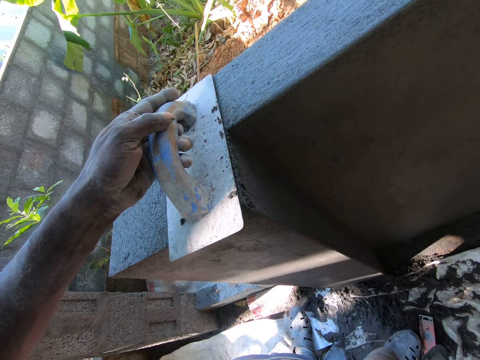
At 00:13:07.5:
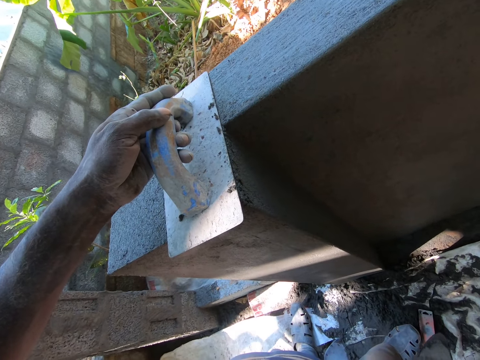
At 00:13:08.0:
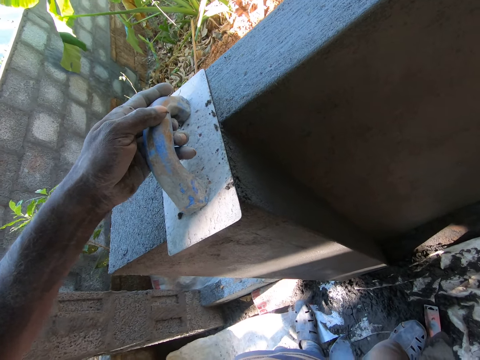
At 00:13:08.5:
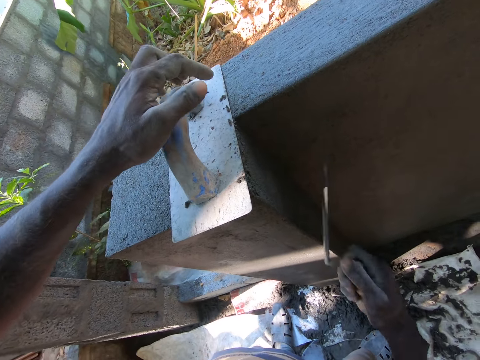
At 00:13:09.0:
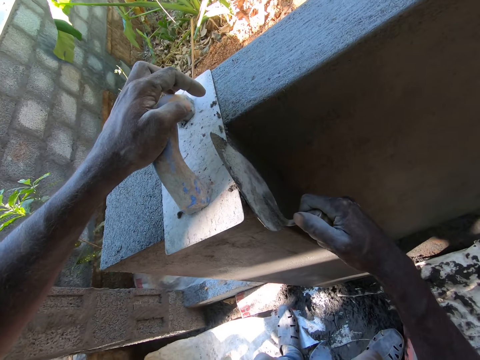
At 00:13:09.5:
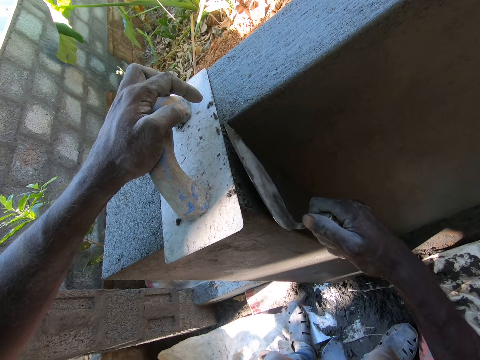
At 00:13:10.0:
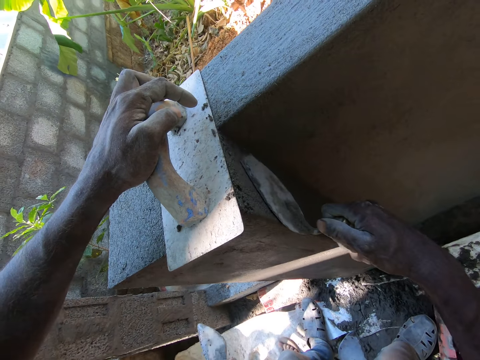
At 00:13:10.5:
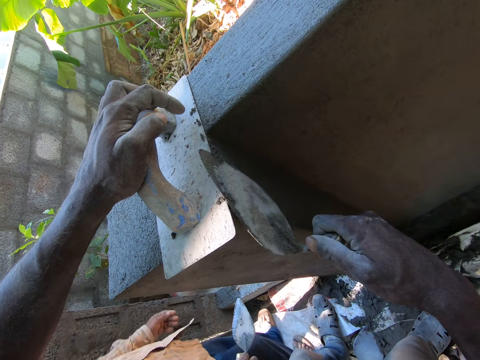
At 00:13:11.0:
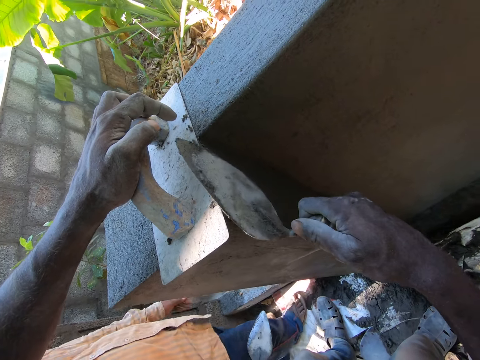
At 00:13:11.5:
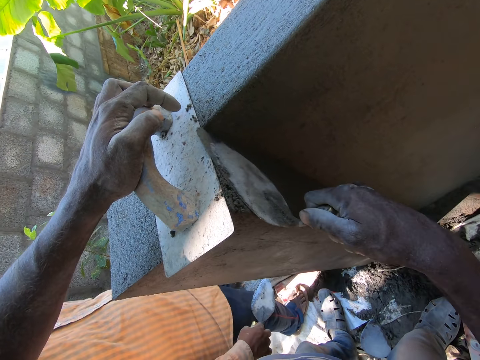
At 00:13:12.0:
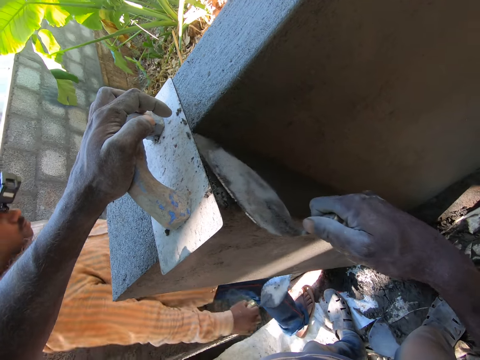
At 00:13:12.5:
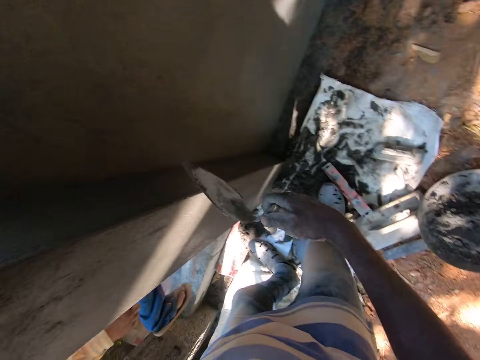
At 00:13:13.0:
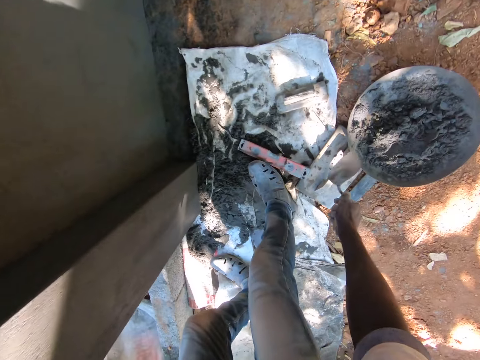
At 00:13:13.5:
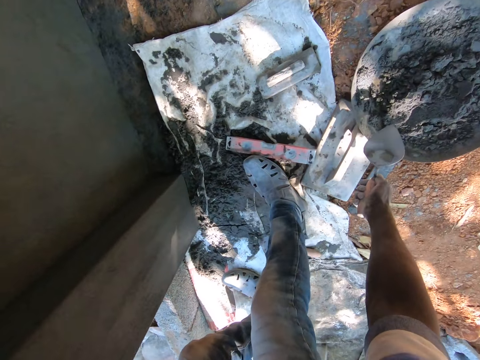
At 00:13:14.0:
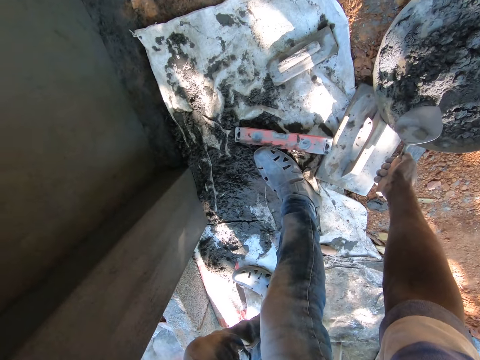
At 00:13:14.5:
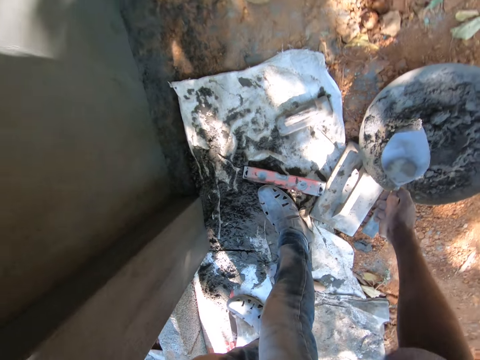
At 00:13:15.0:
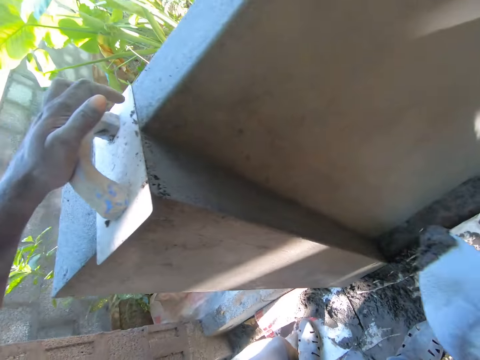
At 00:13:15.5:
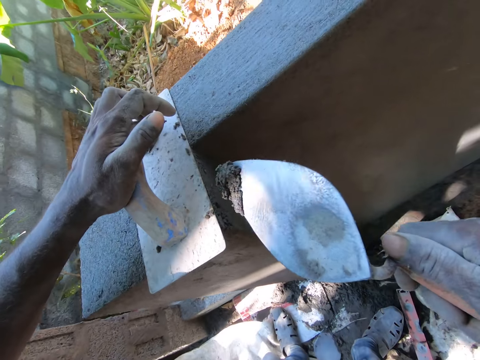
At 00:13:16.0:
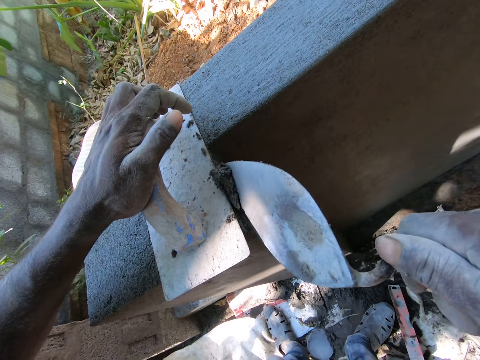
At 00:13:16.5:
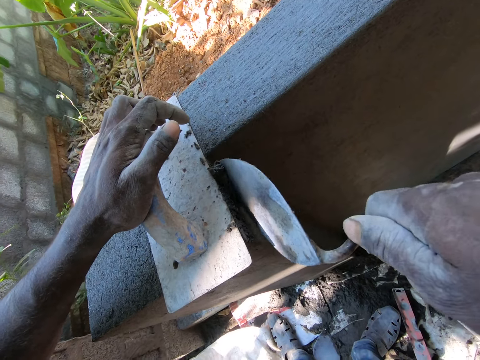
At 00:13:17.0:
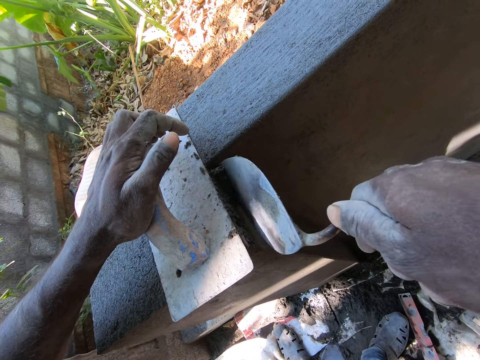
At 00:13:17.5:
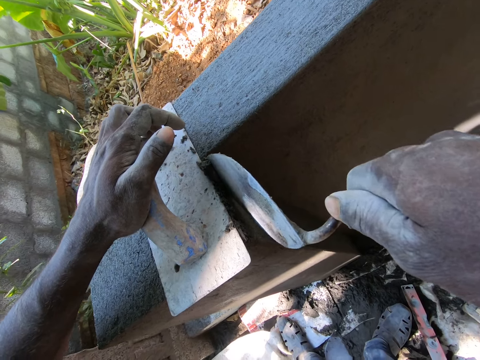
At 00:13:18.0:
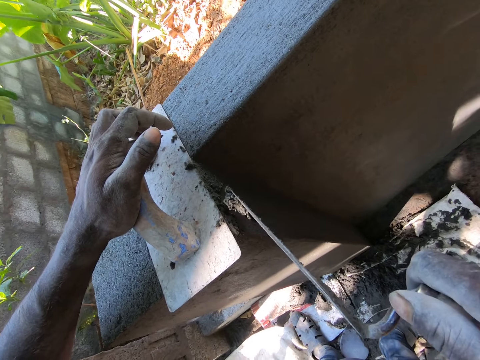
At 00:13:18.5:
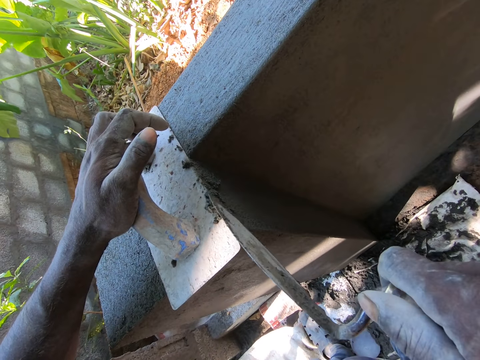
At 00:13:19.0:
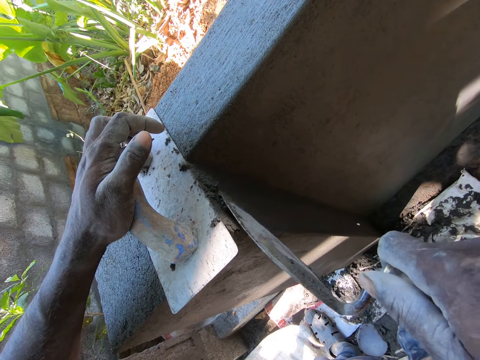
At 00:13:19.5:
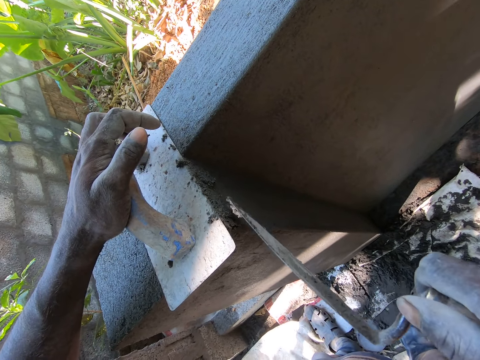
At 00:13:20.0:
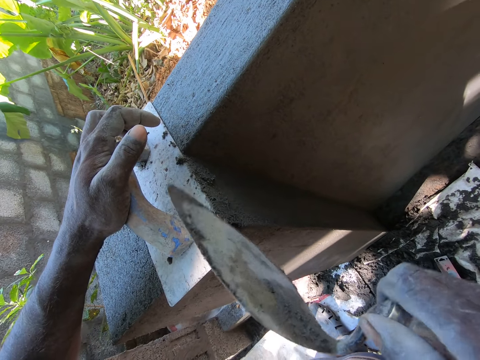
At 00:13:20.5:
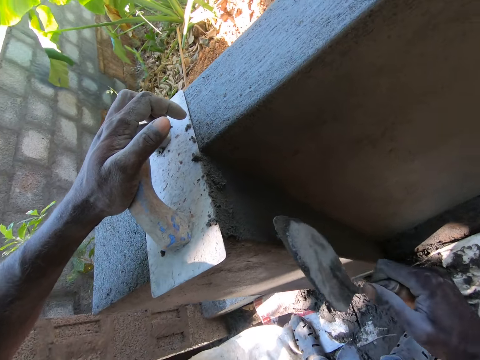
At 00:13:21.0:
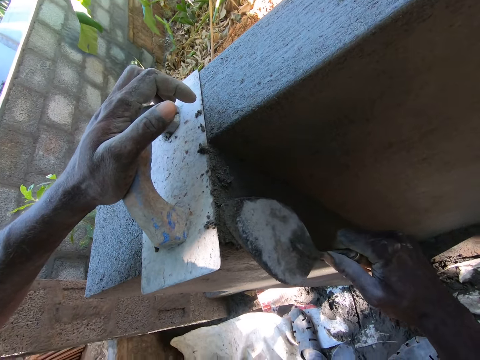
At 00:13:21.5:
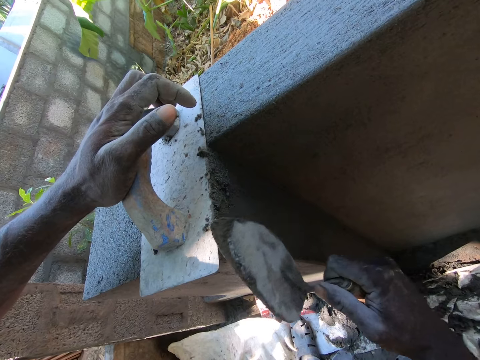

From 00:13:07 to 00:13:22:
The camera wearer takes the cement mixture from the hand pan with the hand trowel in his right hand. He plasters the wall with the cement mixture in the hand trowel in his right hand.

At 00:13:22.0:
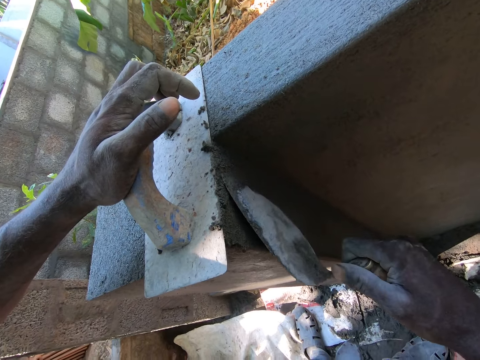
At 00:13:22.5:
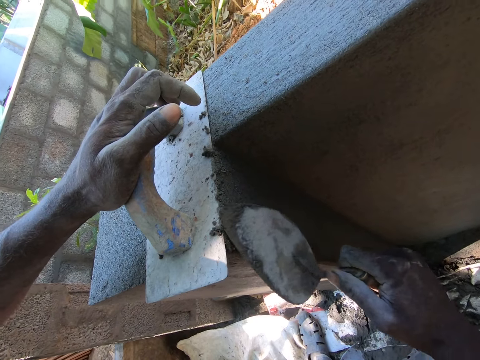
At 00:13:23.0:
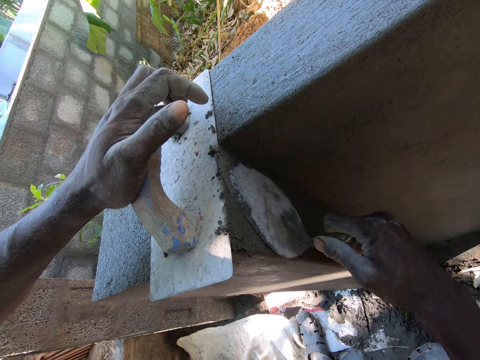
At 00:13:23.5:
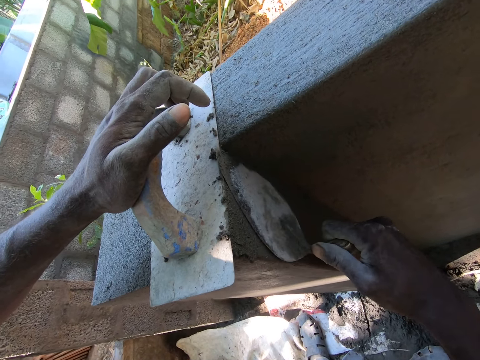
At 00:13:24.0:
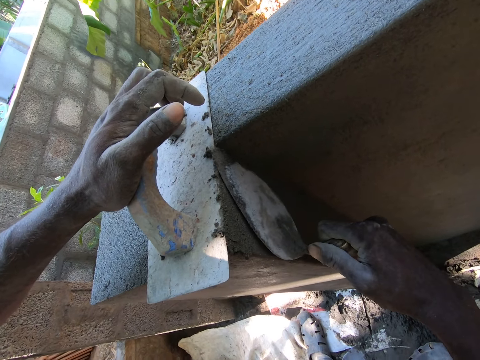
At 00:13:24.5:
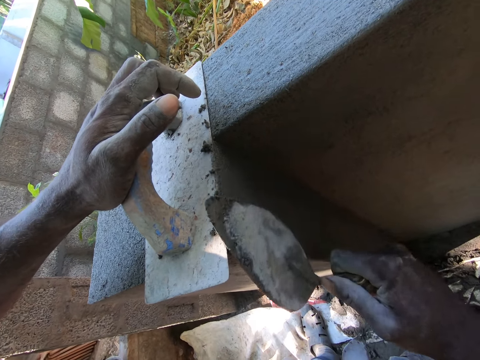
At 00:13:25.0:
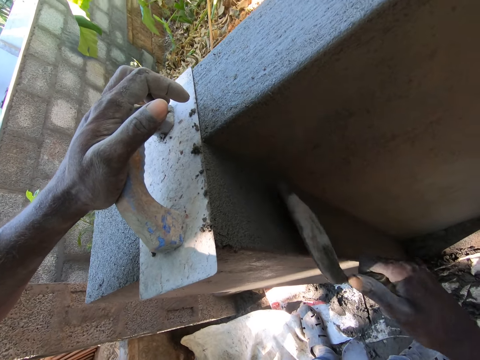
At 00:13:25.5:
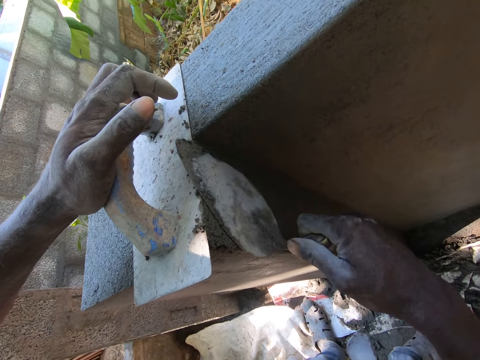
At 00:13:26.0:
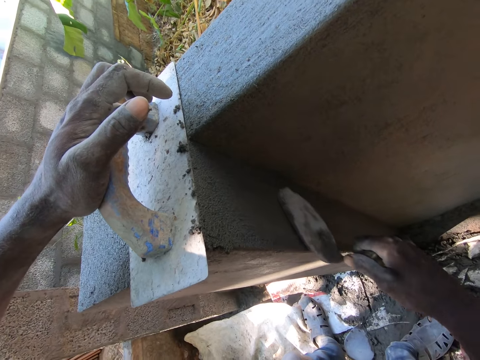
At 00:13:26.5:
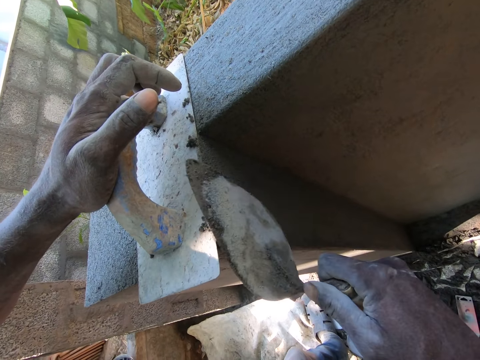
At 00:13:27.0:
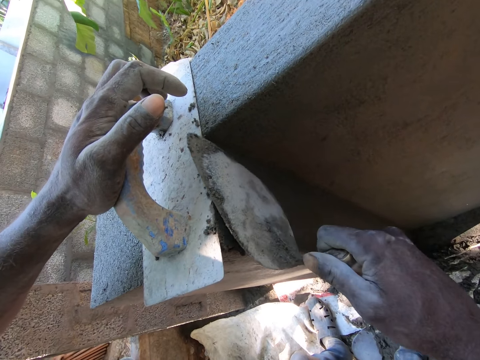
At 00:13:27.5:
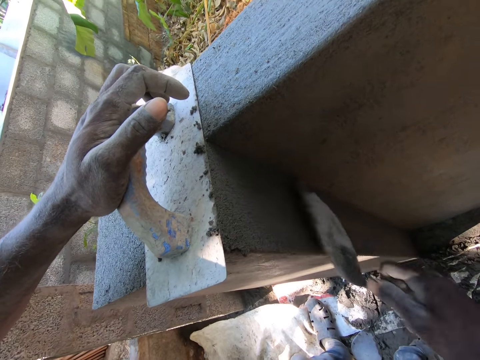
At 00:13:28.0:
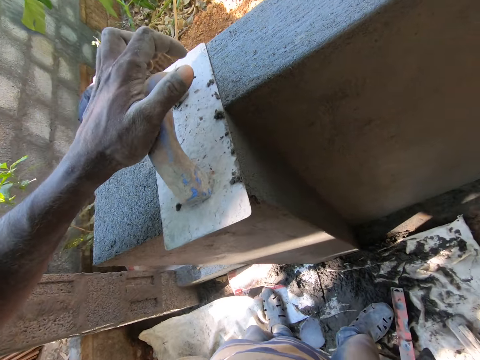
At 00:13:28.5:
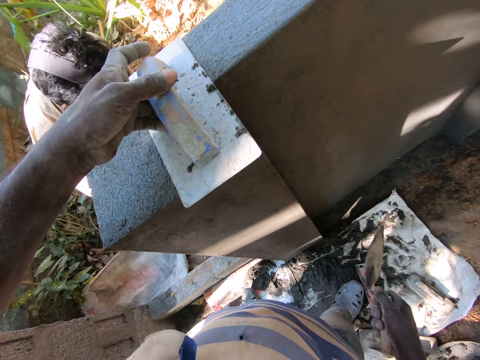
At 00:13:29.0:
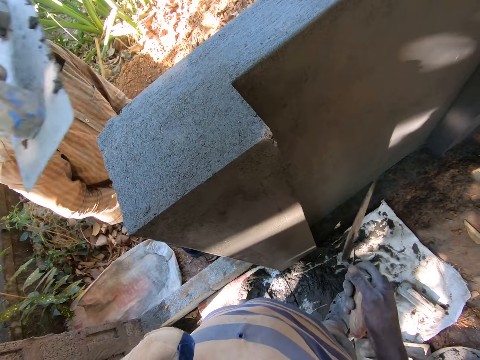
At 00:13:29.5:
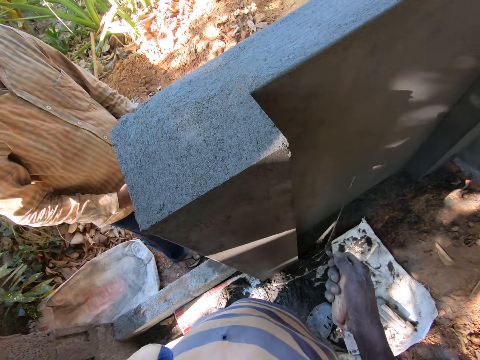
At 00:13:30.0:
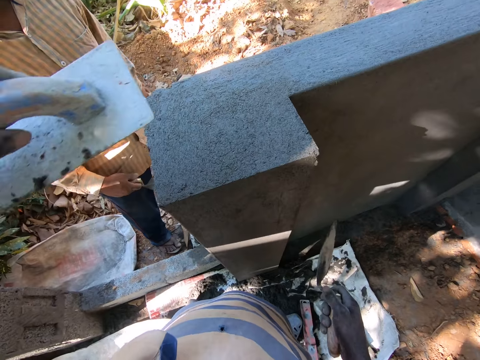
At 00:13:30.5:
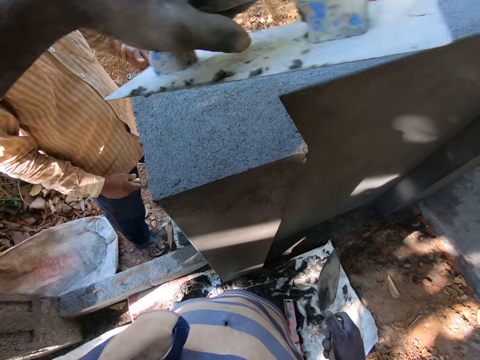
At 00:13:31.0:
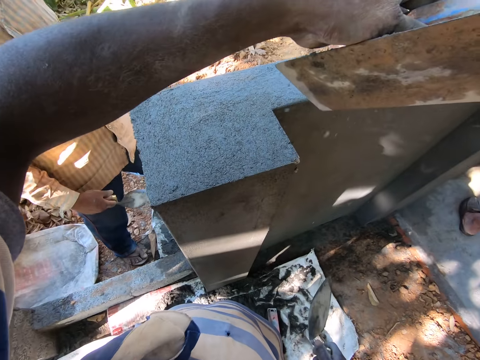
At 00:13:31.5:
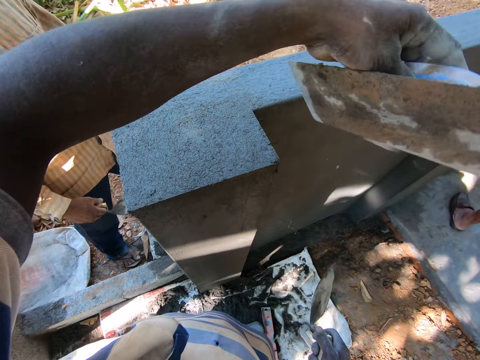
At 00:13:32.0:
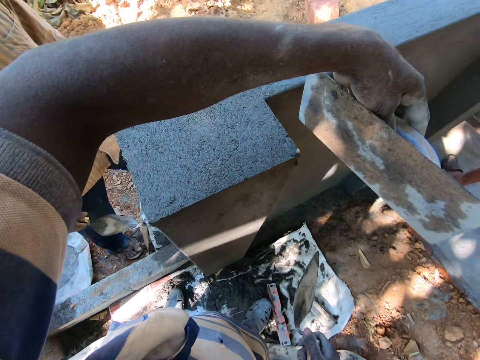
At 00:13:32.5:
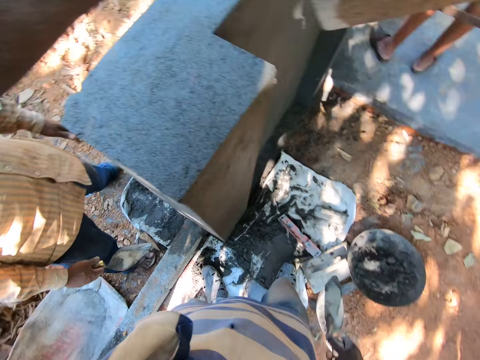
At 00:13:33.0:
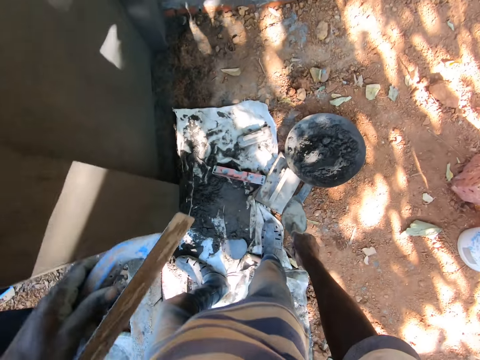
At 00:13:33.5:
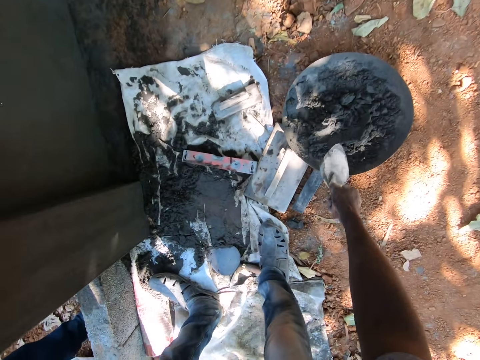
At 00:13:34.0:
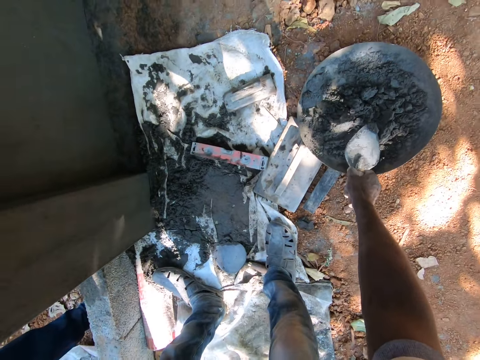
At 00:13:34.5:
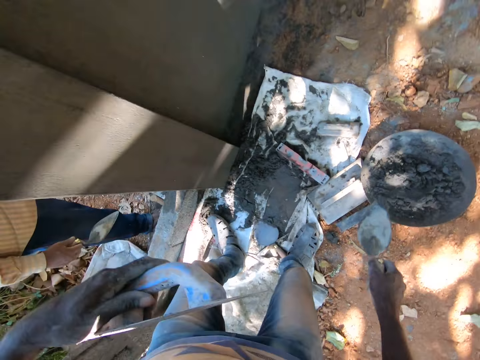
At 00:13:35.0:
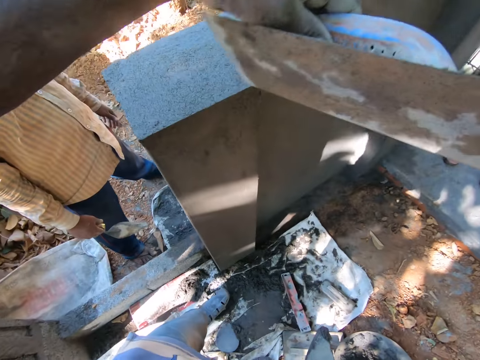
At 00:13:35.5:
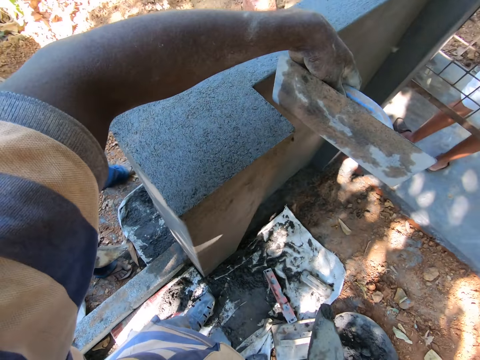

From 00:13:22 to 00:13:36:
The camera wearer takes the cement mixture from the hand pan with the hand trowel in his right hand.
